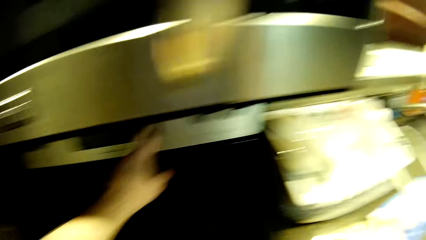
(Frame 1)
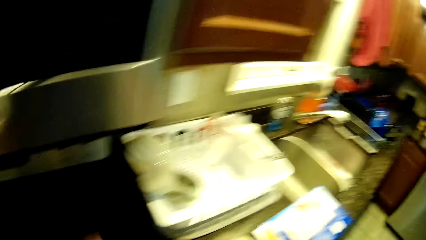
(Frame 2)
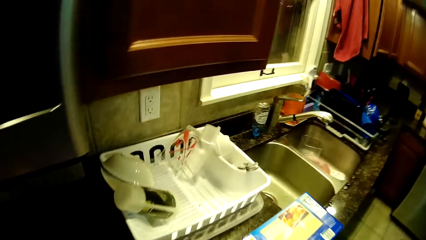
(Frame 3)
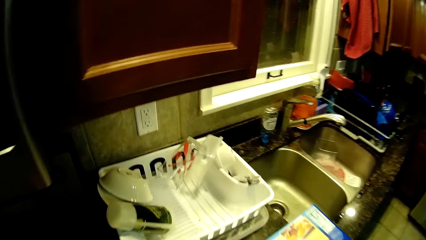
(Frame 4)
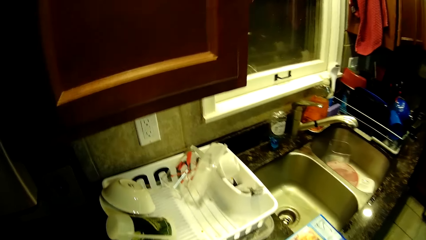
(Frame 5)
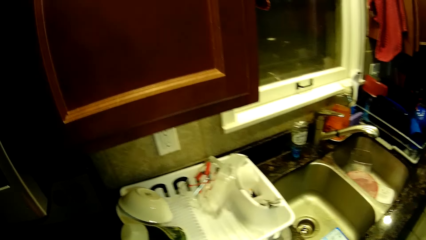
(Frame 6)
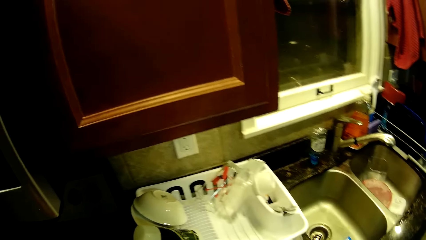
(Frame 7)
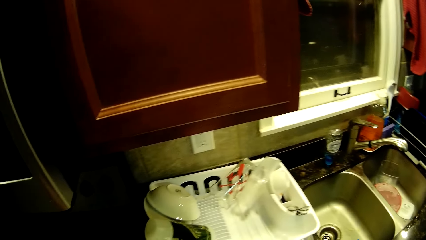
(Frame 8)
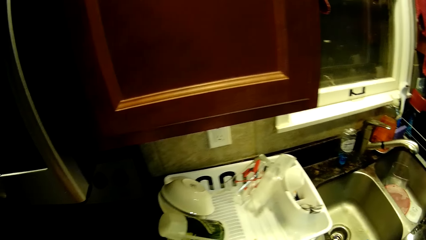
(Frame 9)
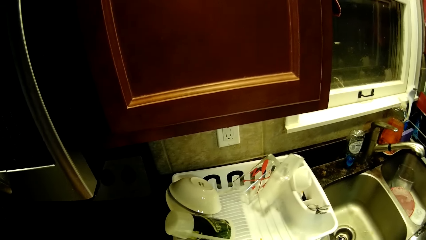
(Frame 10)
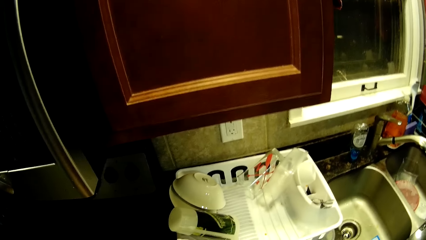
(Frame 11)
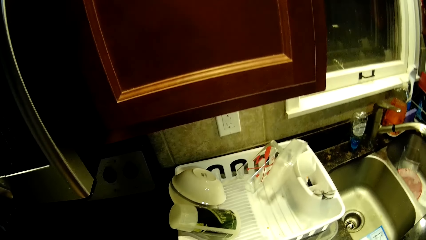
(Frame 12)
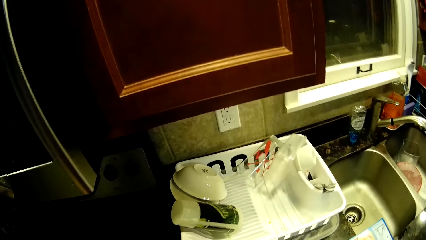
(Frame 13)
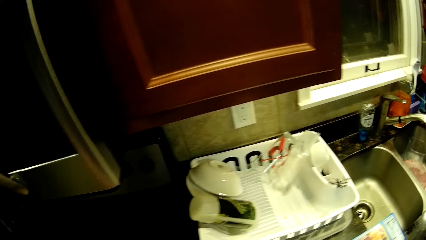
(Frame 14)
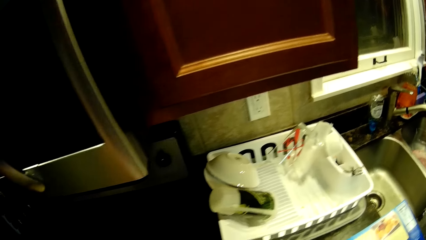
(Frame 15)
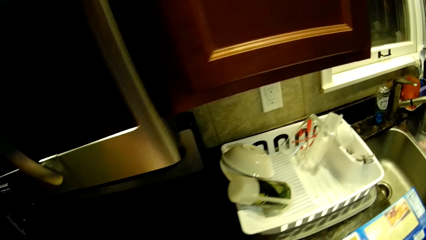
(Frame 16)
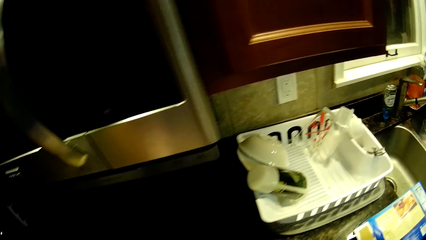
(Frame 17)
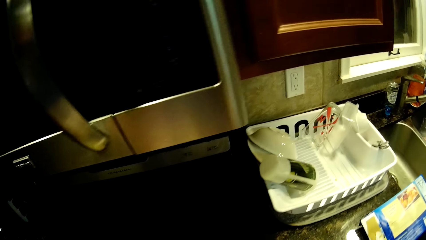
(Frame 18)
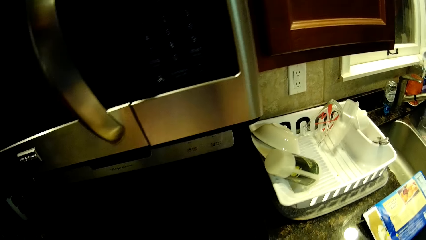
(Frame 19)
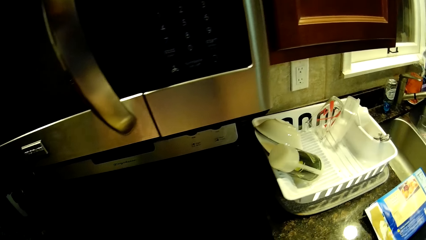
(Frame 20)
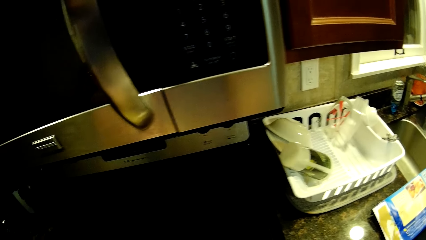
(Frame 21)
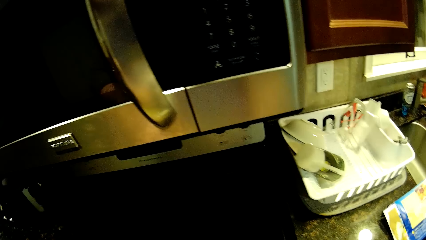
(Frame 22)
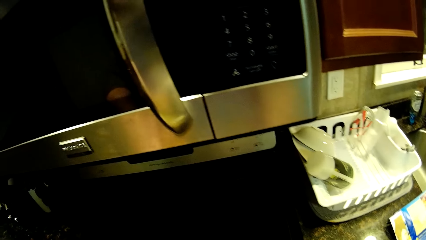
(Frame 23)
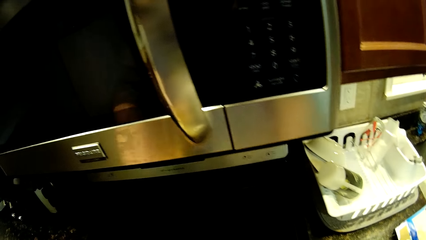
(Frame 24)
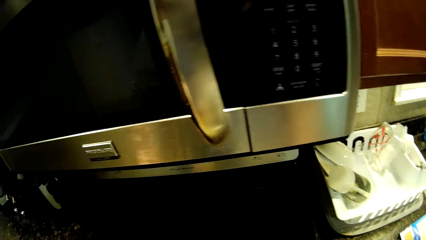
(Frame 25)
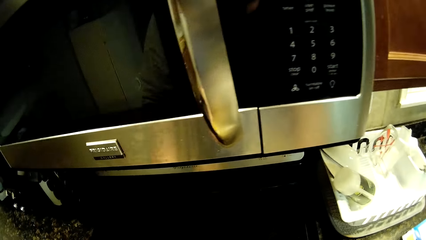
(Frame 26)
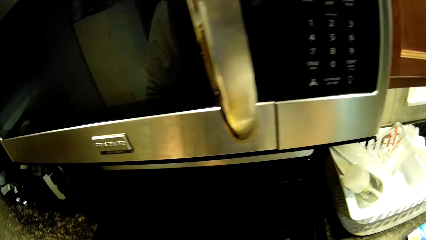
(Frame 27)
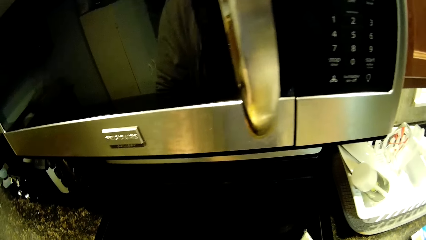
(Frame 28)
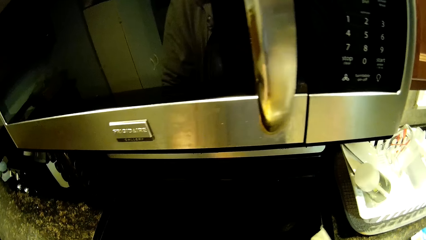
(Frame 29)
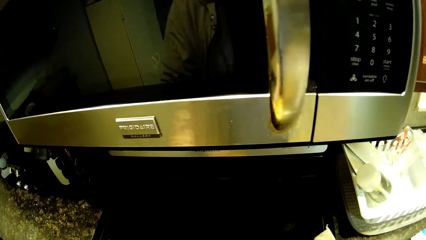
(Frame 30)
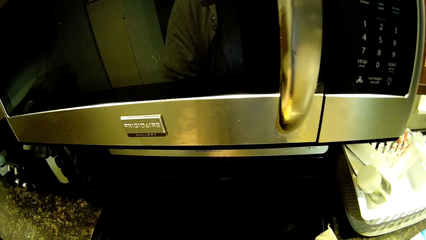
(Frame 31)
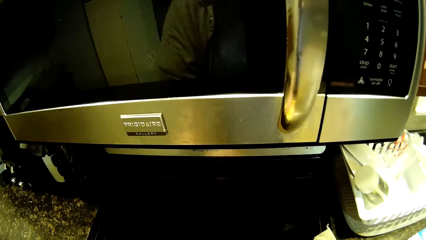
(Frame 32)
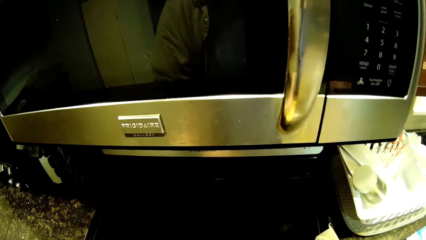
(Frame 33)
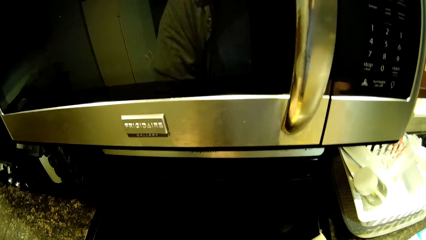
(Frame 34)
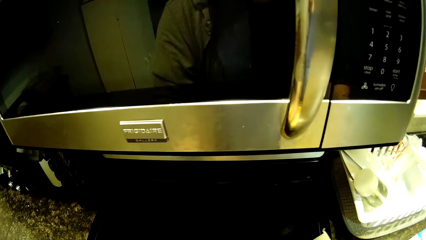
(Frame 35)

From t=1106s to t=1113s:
The camera wearer pours the food on the tray.

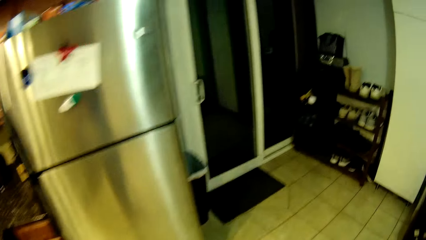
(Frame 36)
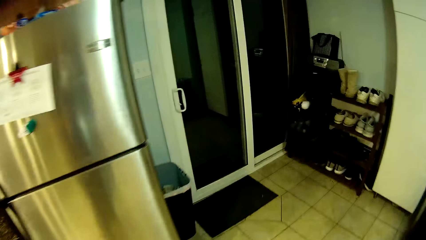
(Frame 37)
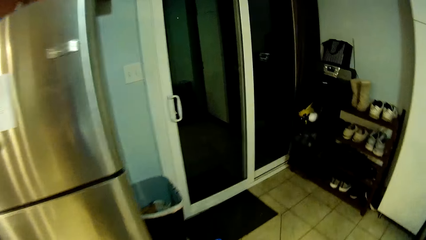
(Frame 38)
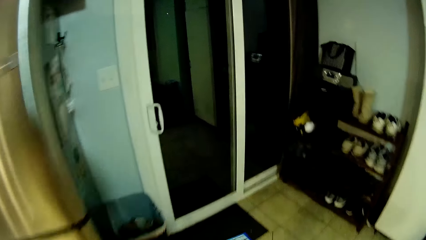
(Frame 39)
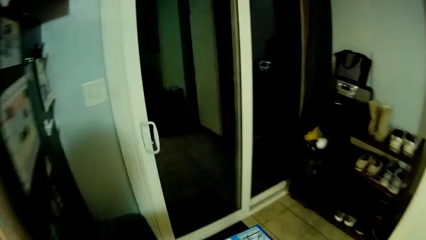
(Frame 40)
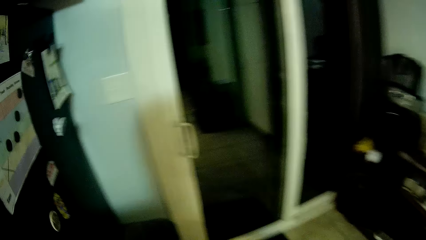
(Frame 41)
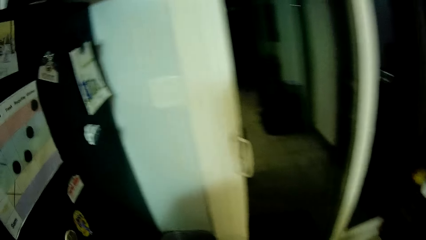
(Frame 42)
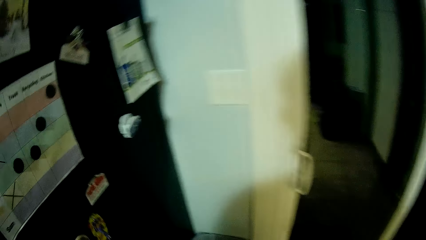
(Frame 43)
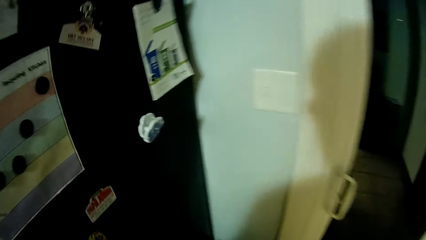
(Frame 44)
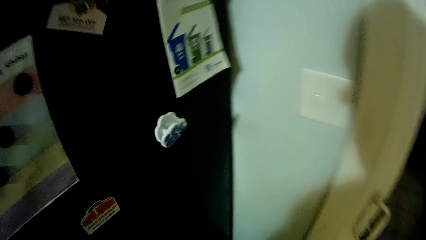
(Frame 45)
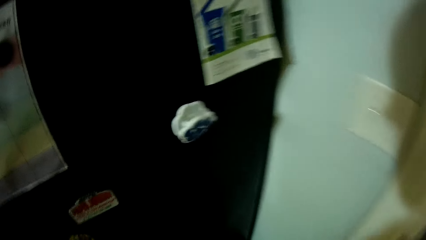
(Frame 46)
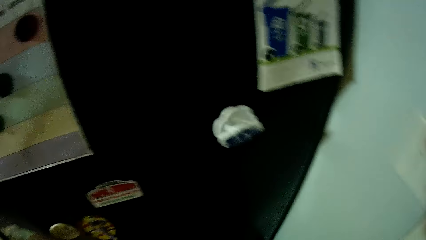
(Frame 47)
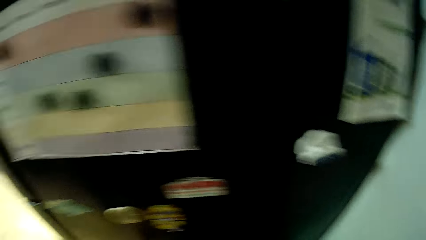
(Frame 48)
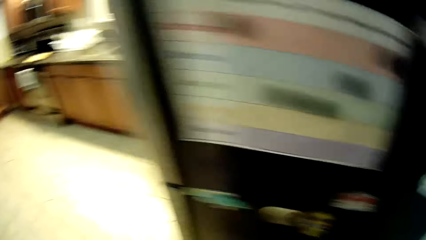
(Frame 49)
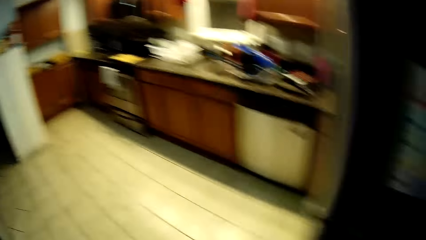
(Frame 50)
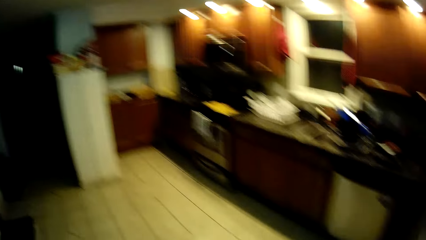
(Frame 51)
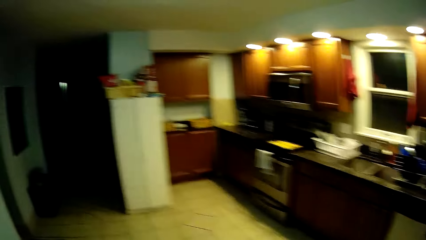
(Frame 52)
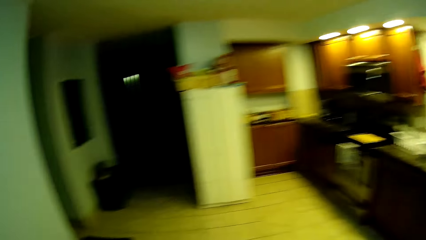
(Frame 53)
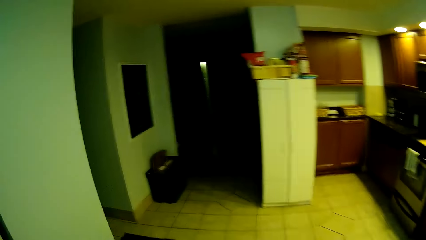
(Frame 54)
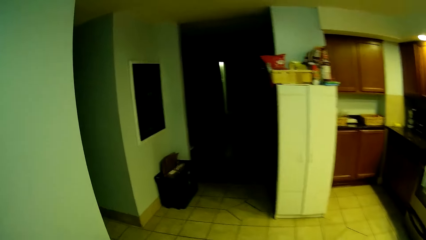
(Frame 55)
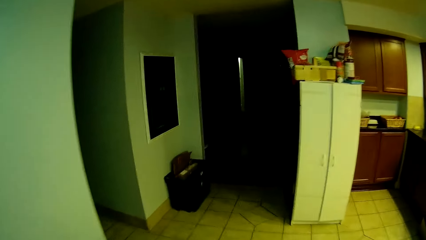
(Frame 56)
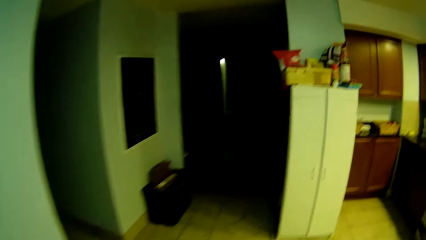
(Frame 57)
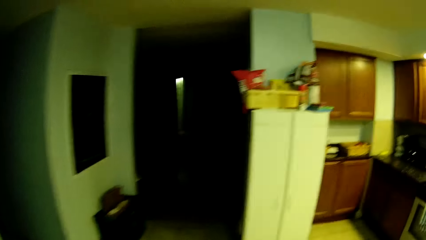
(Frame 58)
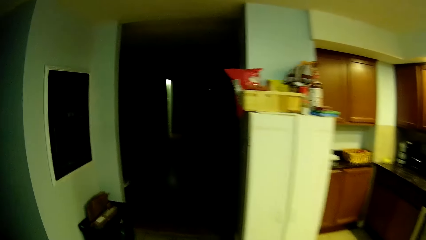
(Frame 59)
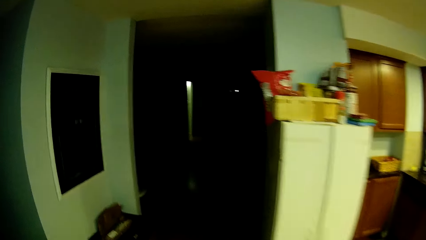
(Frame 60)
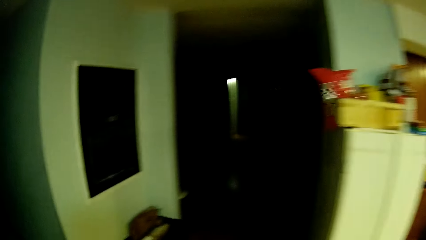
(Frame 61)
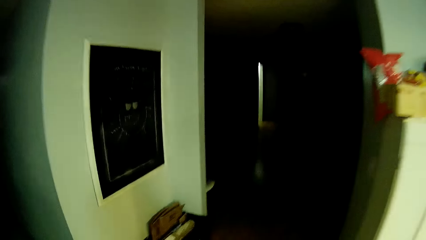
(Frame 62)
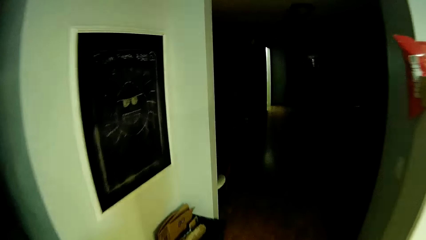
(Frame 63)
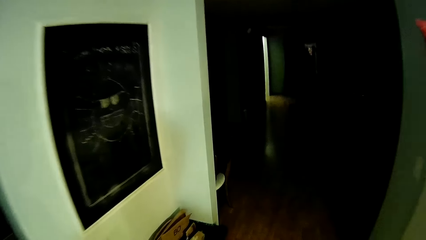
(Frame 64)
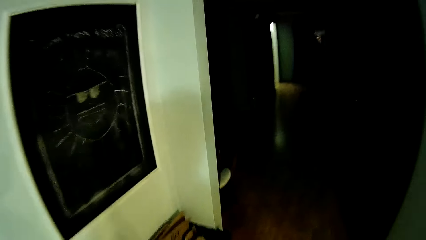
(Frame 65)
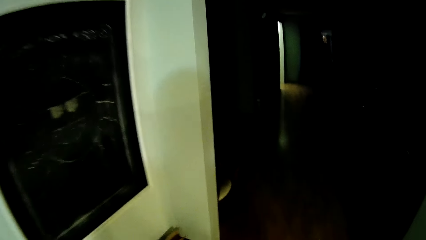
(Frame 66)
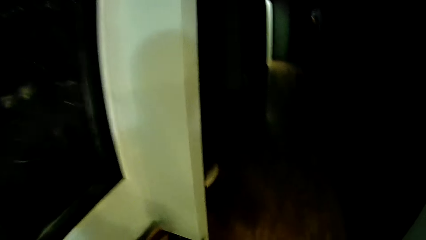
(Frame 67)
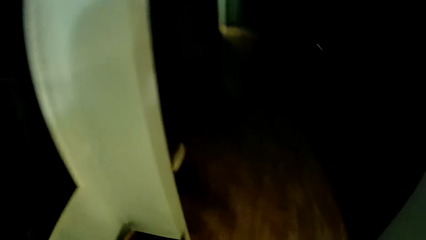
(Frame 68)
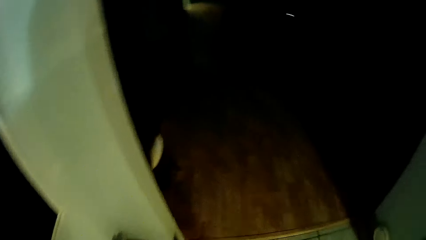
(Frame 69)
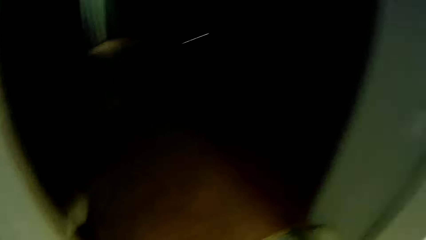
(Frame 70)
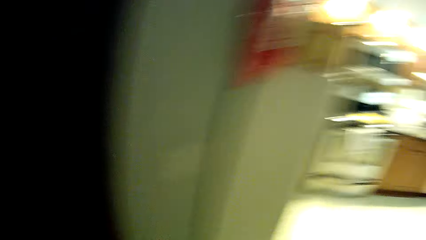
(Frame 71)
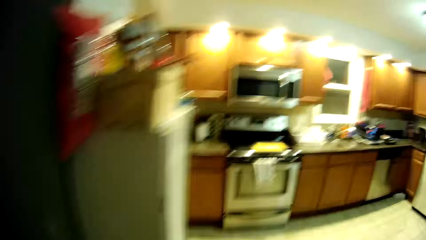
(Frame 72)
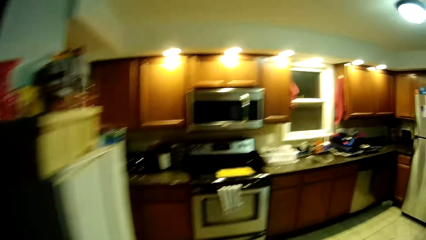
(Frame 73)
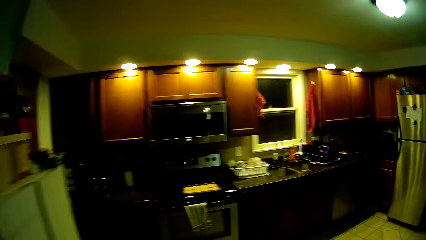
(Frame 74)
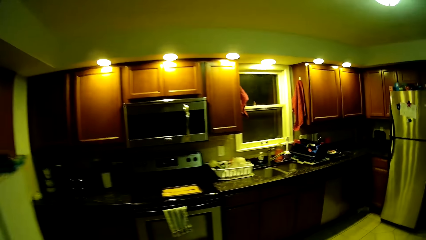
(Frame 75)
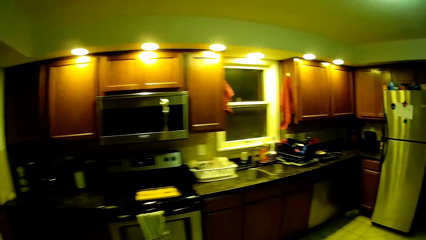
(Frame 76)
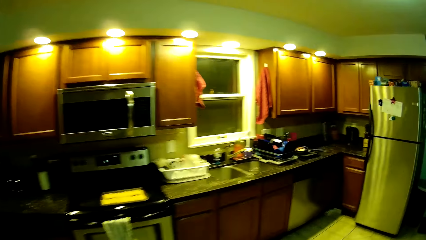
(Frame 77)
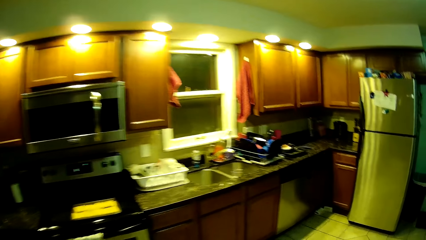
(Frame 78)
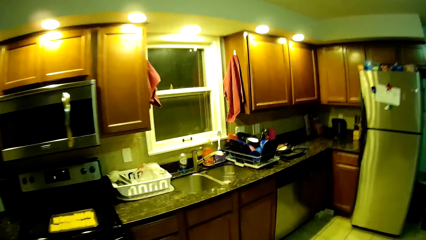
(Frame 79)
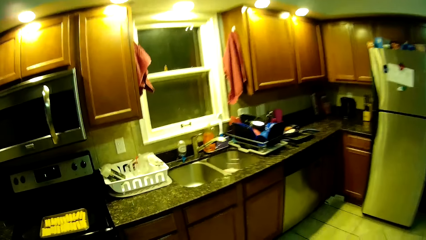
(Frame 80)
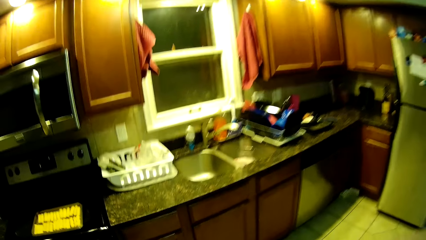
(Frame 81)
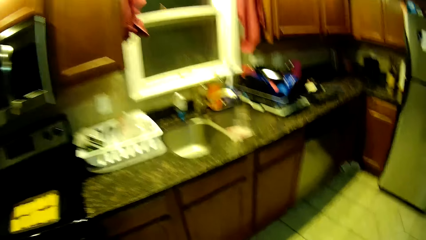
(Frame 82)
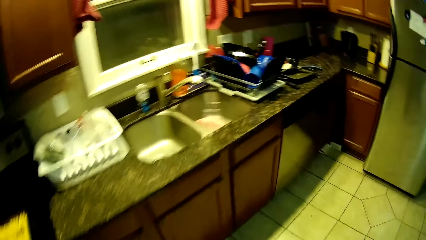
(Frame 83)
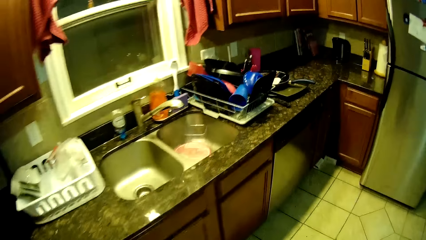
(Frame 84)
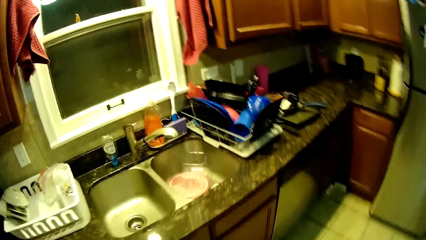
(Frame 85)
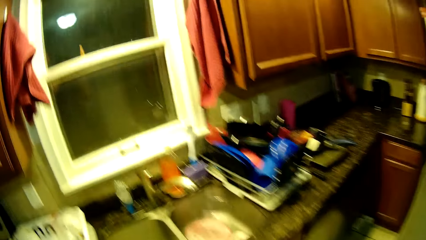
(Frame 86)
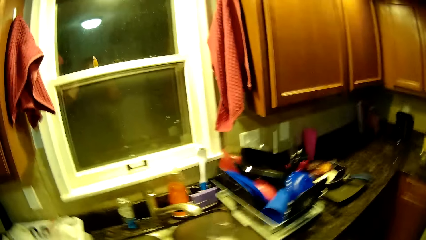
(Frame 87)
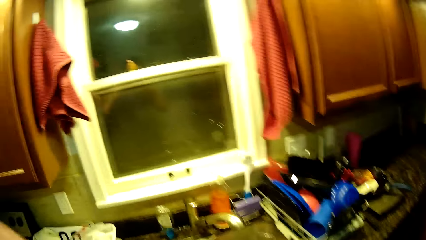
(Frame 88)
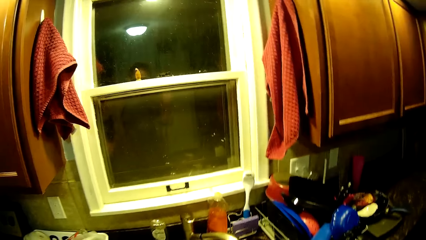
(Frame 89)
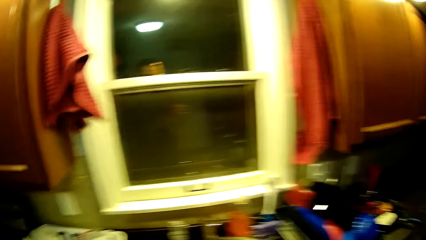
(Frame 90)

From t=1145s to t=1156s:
The camera wearer walks towards the trash bin. They put the packet in the trash bin. They turn around and walk a few steps.
